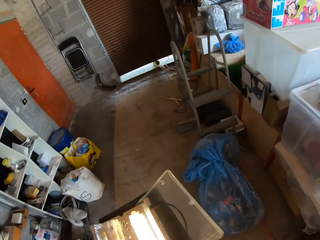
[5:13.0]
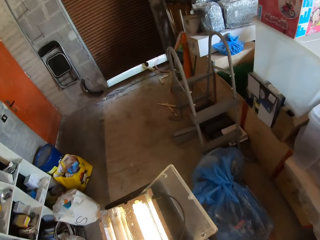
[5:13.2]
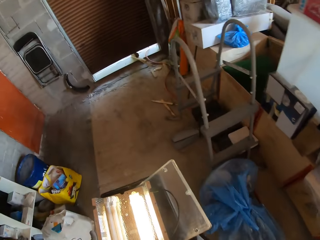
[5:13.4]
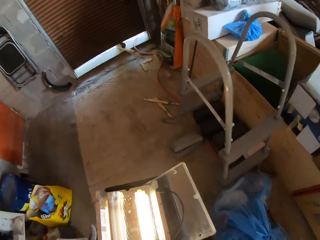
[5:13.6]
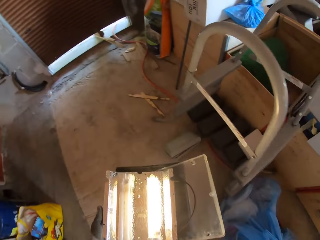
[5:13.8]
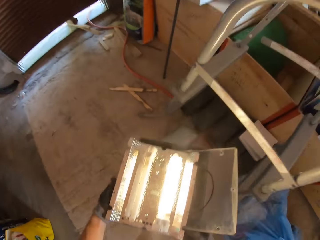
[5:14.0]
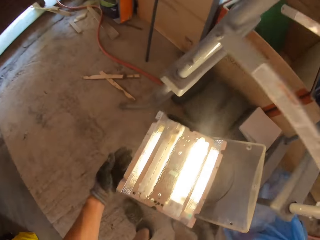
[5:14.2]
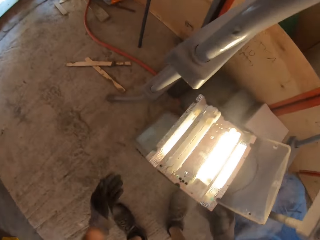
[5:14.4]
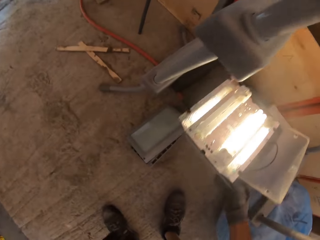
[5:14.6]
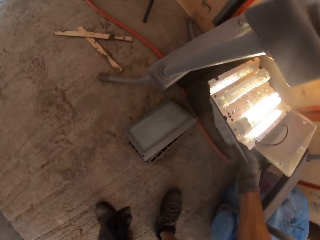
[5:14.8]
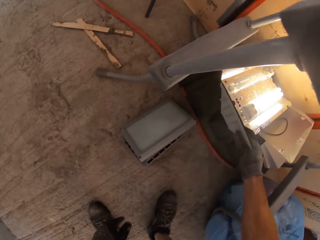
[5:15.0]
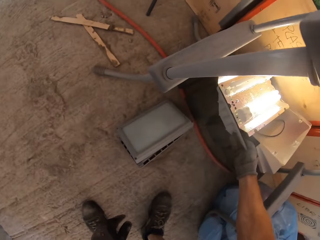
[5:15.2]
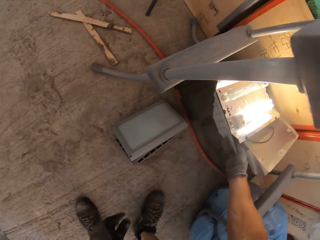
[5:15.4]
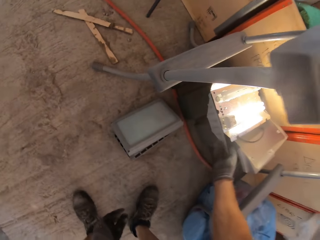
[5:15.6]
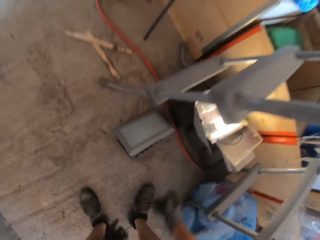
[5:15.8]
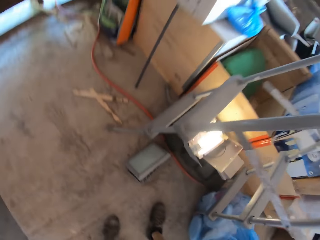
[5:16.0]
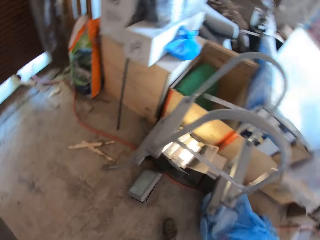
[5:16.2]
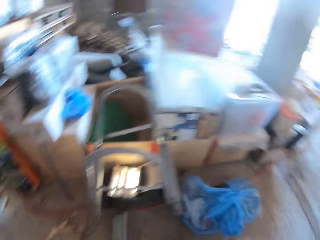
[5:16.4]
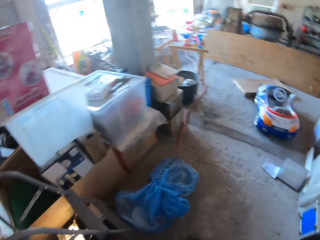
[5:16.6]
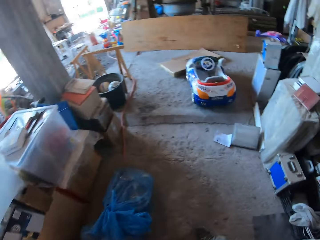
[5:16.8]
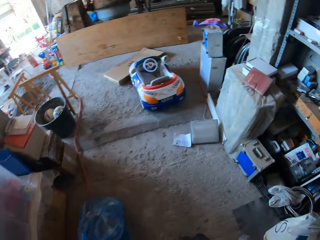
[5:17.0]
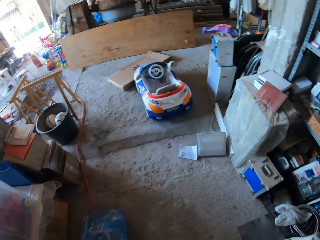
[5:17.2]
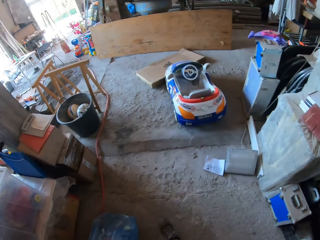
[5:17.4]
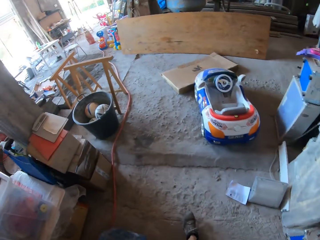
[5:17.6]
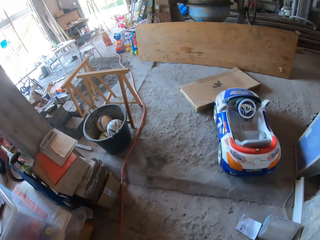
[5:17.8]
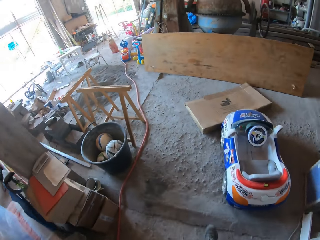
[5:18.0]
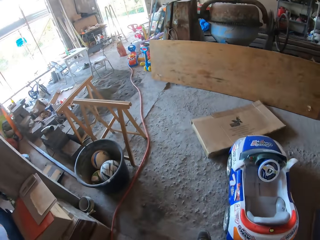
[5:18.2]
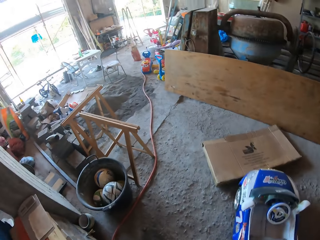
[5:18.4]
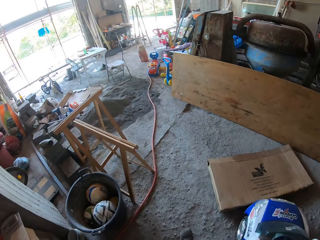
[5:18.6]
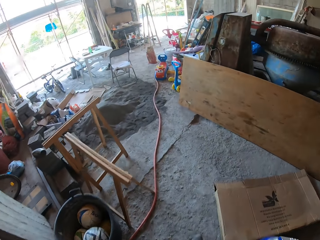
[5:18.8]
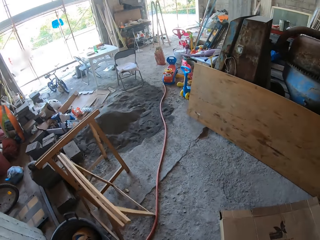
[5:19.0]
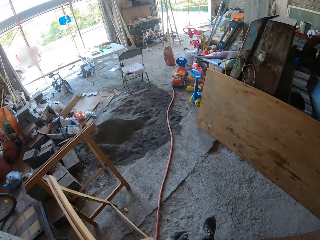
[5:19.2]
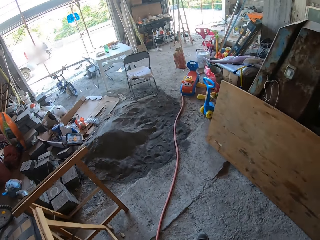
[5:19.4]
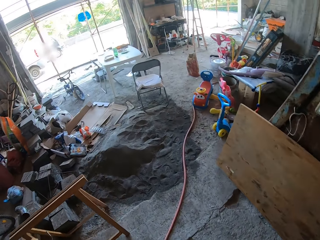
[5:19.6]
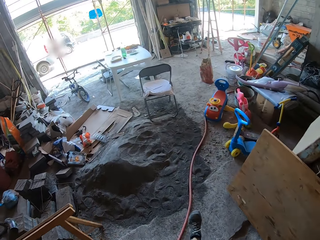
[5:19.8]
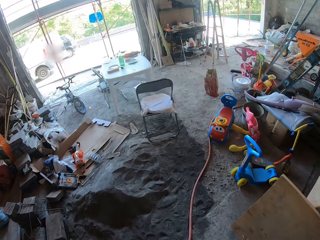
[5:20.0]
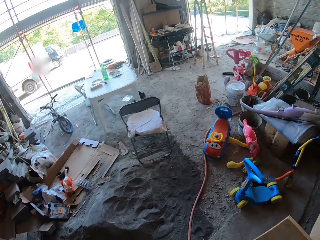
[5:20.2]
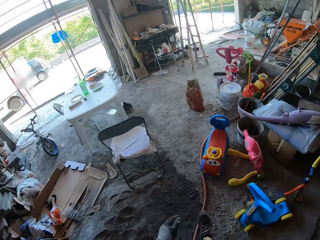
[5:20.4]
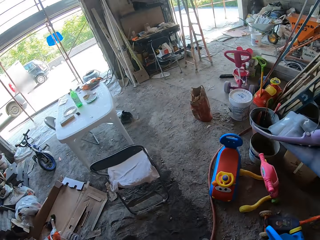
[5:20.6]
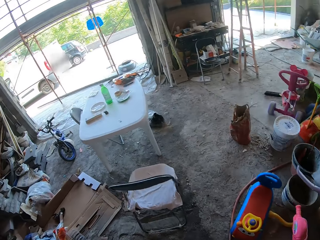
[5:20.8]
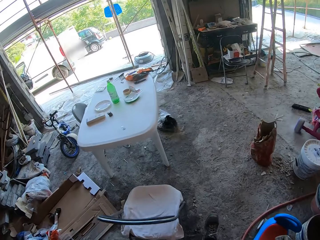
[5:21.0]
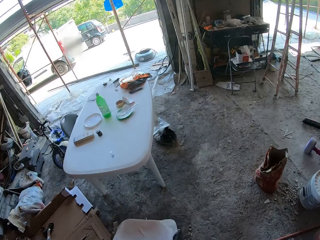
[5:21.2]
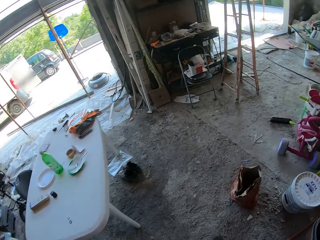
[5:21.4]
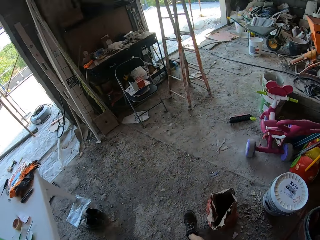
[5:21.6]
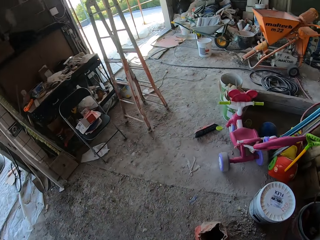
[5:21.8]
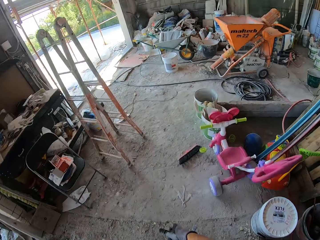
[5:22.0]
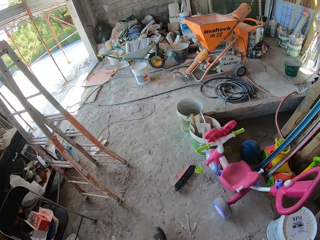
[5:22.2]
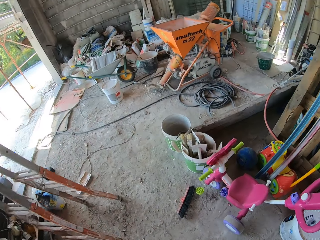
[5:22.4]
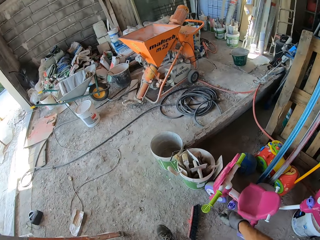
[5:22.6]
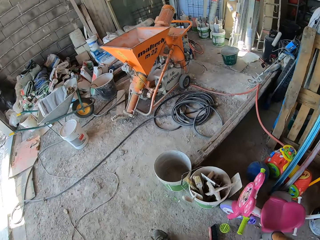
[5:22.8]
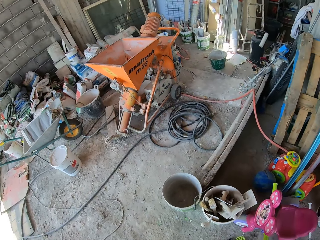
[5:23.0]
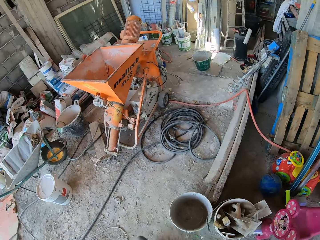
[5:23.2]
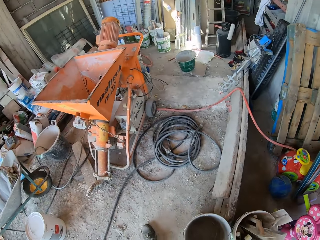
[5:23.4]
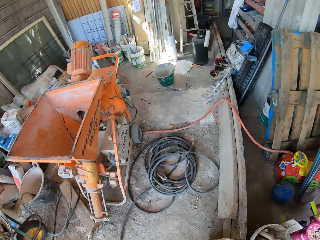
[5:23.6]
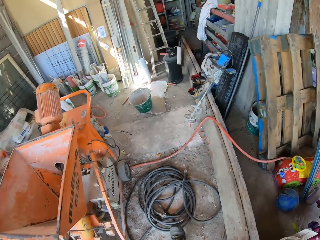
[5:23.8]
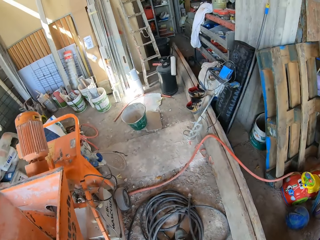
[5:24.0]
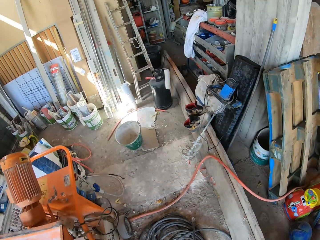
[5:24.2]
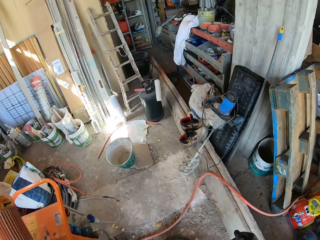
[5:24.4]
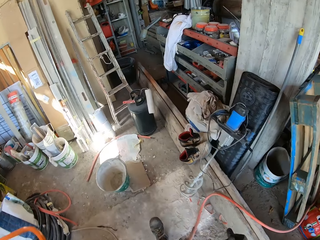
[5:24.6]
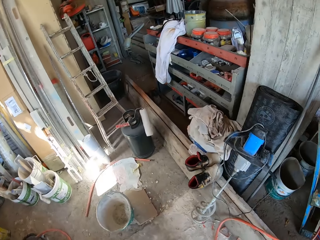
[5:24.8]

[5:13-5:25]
The camera wearer places the black part in a chamber. They go back.

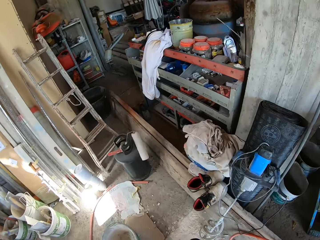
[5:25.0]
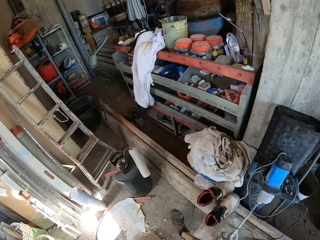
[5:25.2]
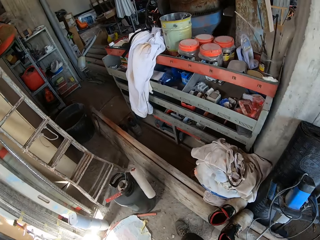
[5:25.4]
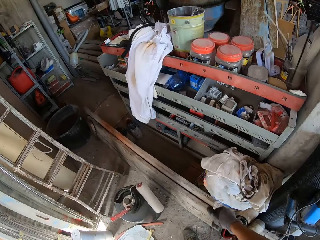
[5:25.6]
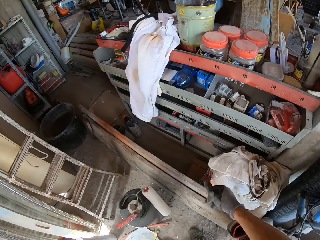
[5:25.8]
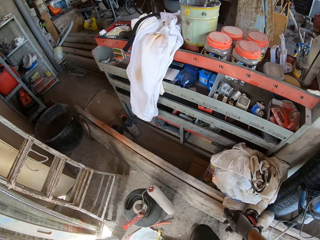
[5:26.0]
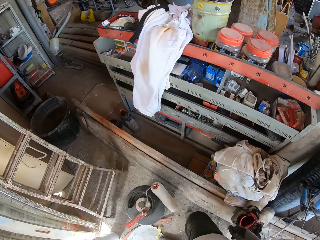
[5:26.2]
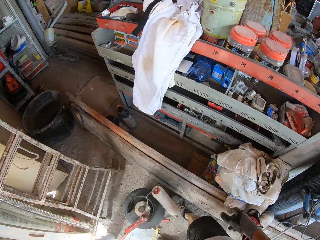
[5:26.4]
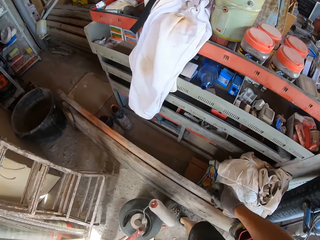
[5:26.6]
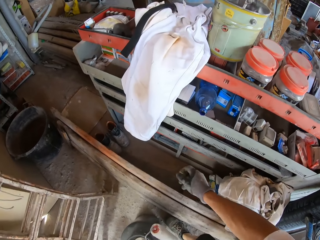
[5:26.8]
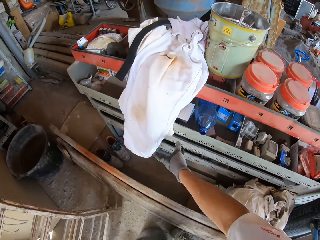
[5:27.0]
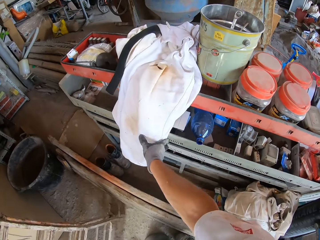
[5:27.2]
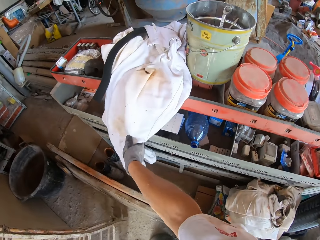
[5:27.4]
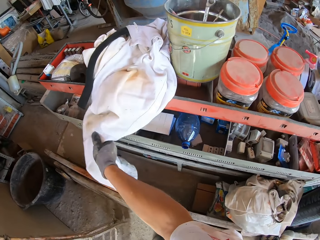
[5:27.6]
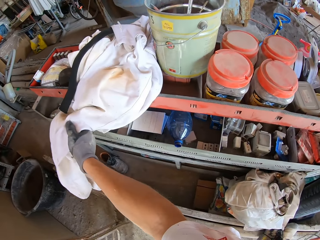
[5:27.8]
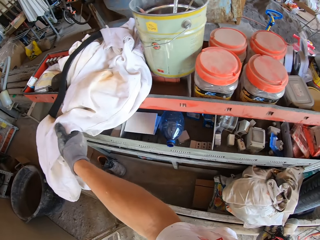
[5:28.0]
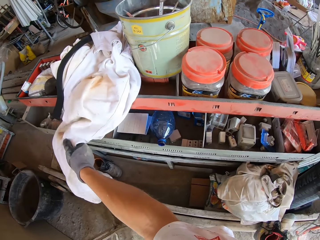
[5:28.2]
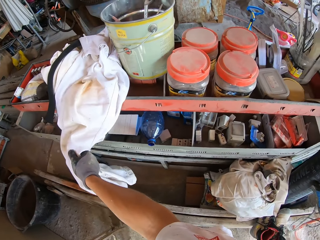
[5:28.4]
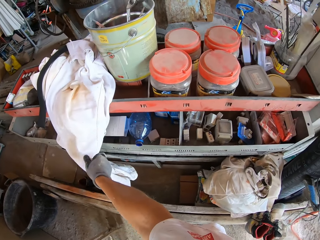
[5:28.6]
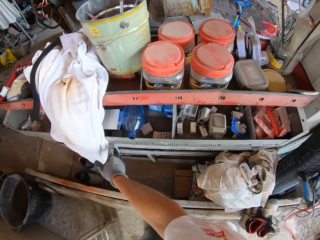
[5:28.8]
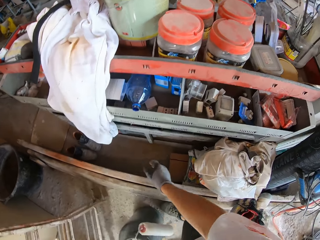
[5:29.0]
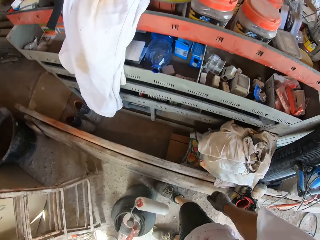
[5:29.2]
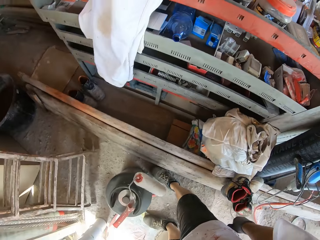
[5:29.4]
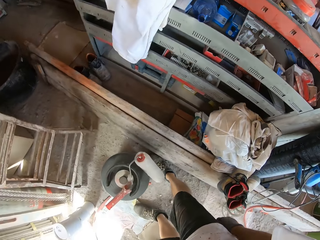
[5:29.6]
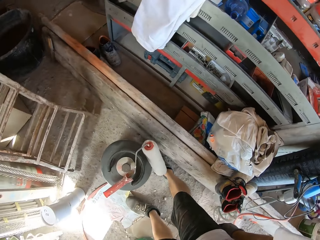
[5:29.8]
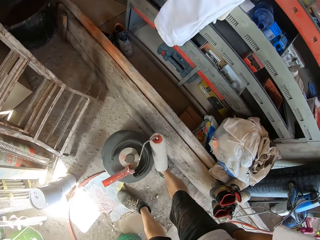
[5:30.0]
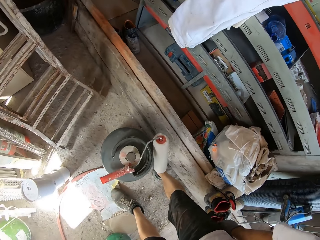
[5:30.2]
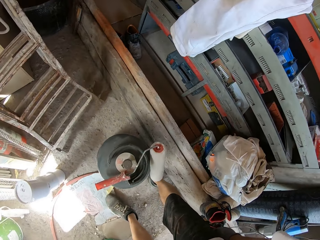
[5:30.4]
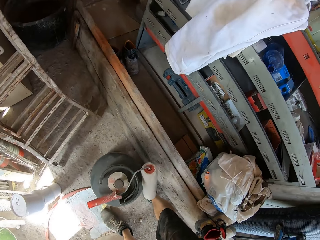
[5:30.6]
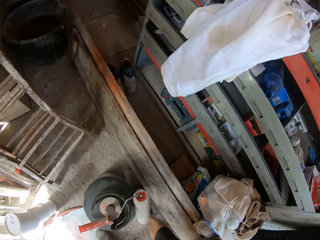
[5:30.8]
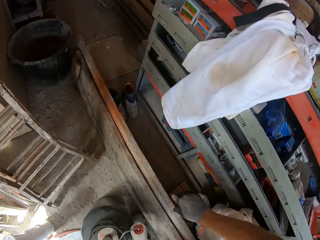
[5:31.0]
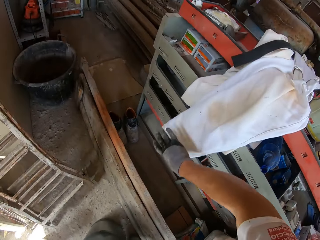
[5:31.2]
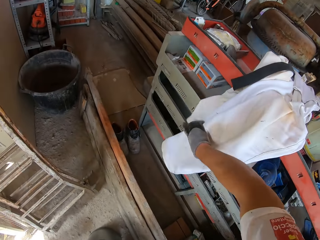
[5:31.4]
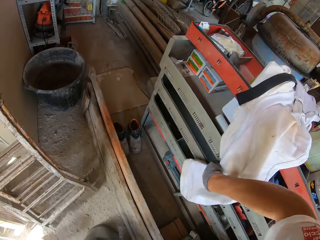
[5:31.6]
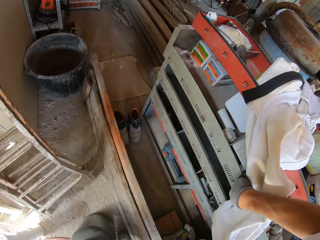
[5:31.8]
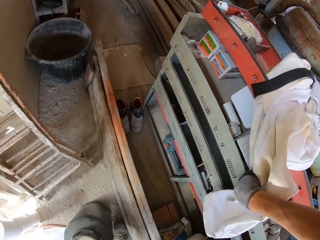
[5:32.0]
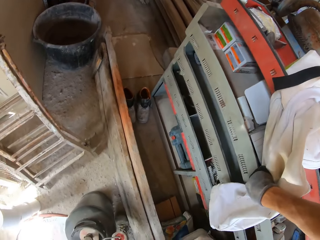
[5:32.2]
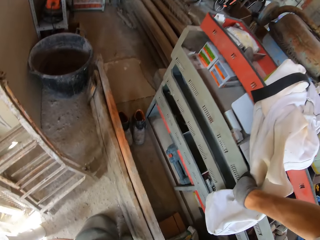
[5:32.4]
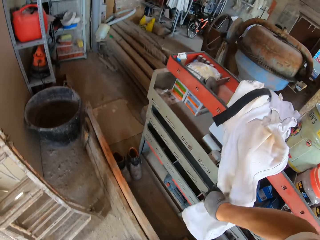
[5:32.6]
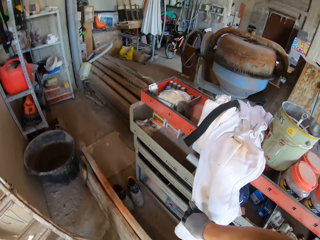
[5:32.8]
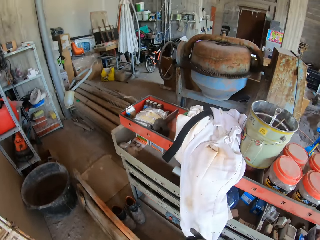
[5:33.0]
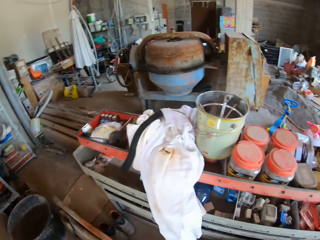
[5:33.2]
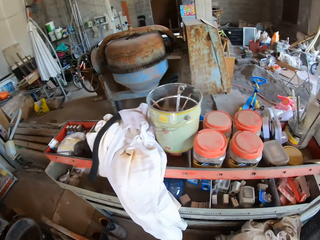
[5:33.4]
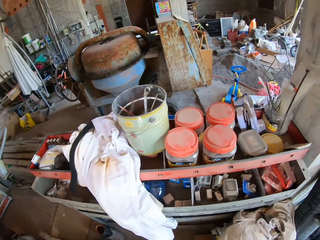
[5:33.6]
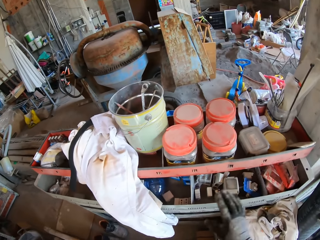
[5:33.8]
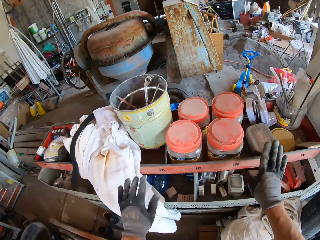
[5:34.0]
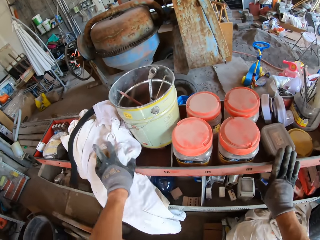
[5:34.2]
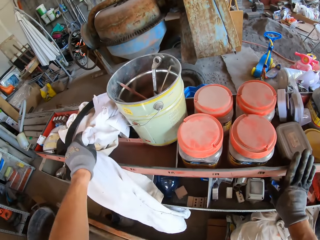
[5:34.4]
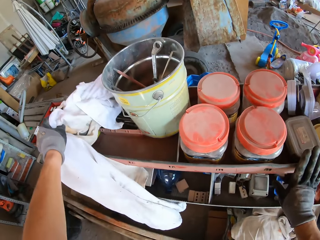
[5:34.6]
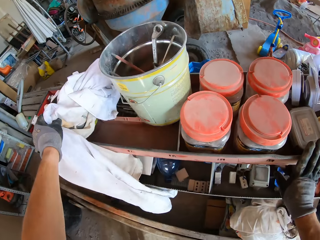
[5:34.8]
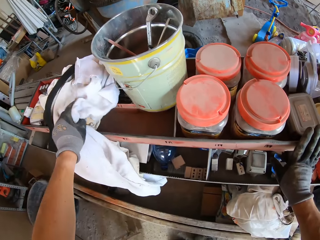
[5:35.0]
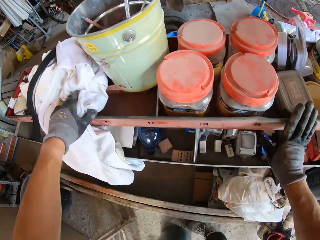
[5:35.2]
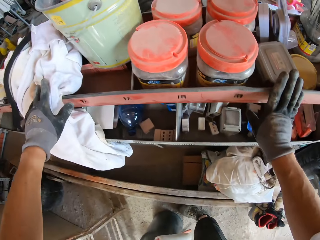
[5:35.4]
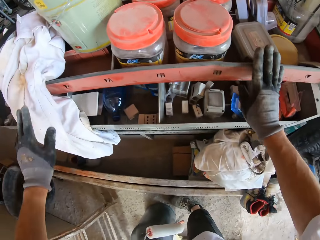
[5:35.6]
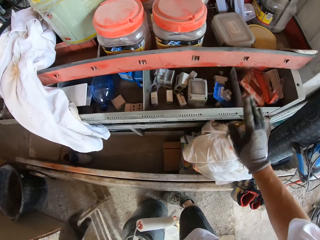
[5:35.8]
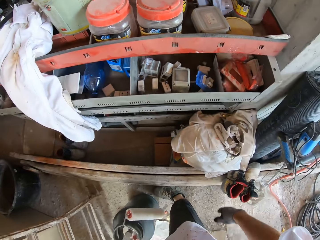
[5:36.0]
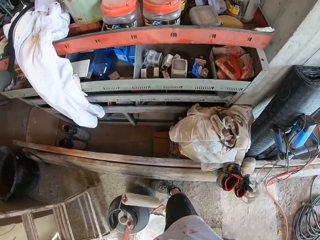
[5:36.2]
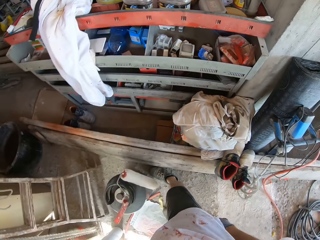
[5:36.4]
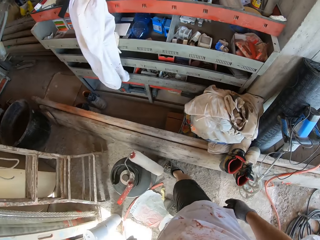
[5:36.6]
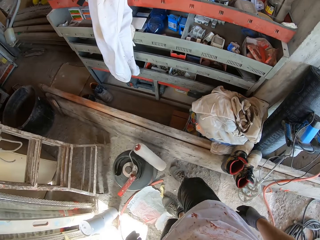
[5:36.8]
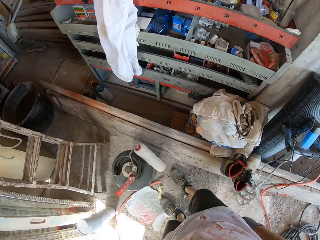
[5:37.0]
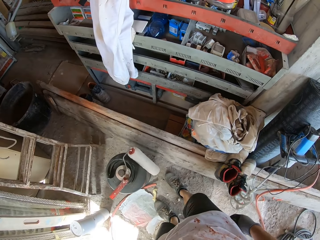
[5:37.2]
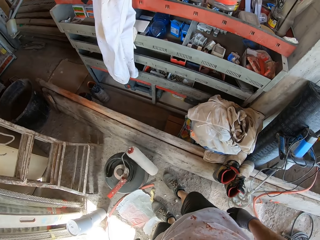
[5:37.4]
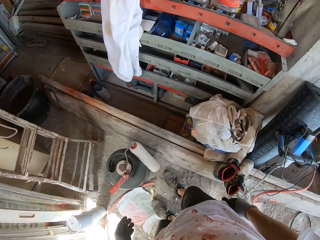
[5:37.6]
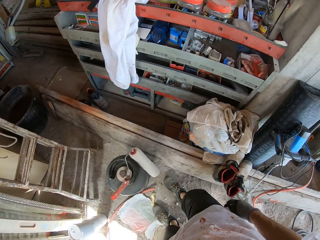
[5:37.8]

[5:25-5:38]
The camera wearer slightly moves the white cloth. They touch the cloth. They slightly move the white cloth again.
